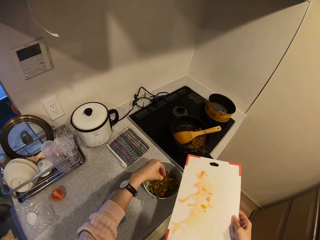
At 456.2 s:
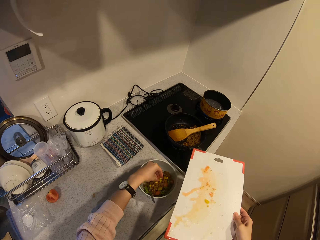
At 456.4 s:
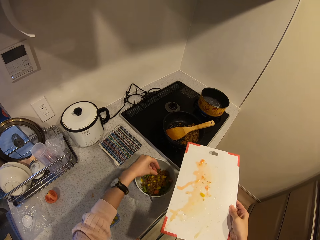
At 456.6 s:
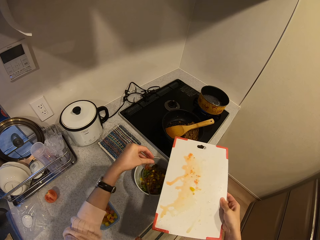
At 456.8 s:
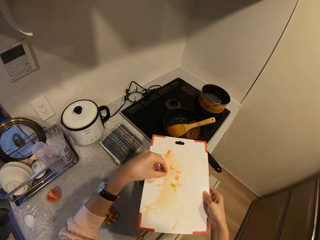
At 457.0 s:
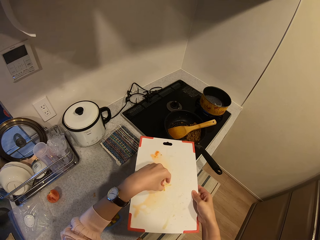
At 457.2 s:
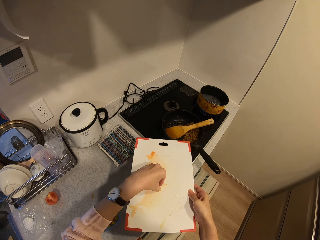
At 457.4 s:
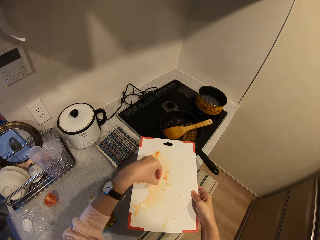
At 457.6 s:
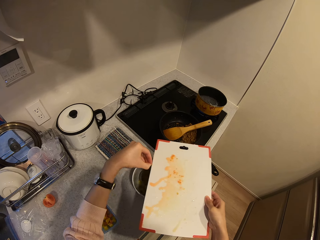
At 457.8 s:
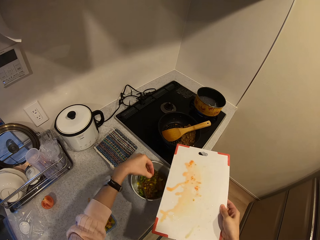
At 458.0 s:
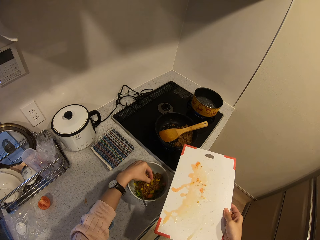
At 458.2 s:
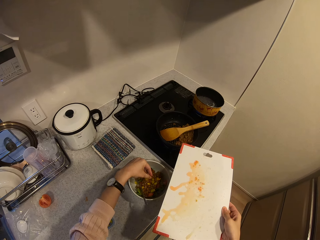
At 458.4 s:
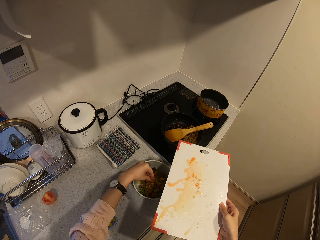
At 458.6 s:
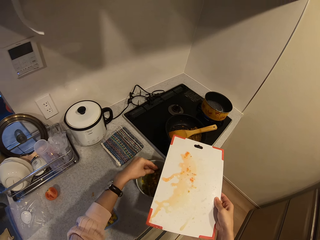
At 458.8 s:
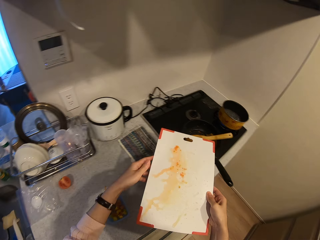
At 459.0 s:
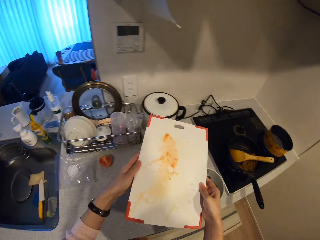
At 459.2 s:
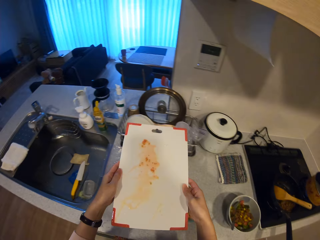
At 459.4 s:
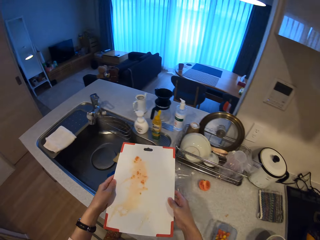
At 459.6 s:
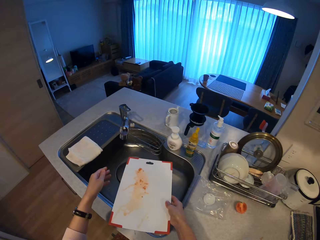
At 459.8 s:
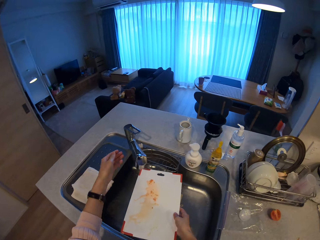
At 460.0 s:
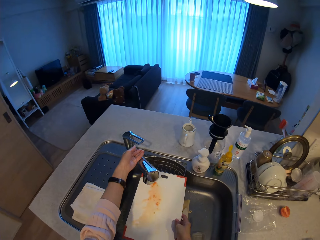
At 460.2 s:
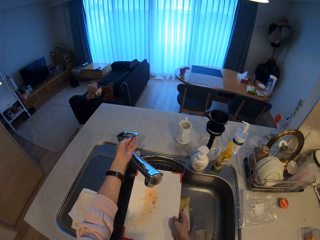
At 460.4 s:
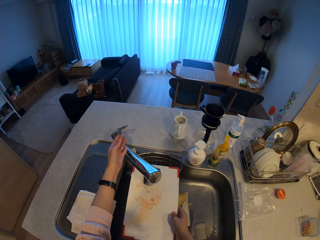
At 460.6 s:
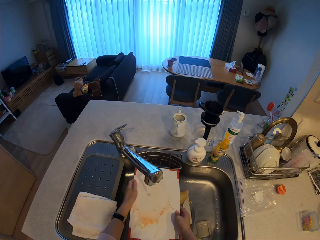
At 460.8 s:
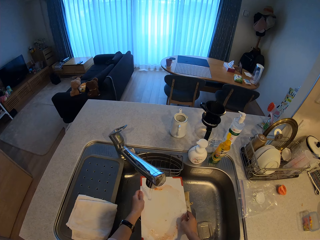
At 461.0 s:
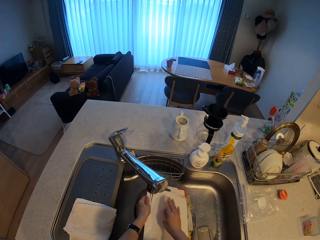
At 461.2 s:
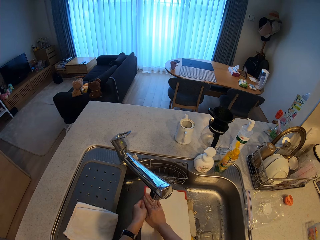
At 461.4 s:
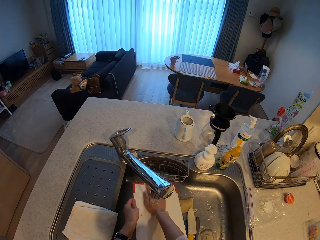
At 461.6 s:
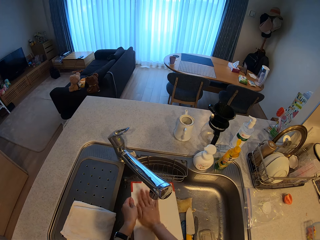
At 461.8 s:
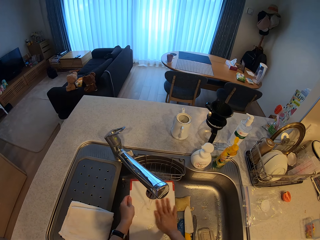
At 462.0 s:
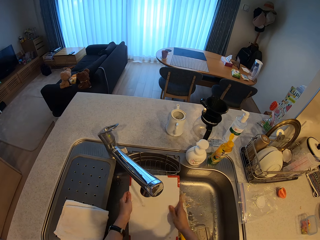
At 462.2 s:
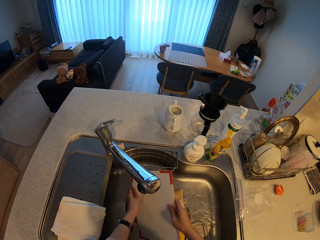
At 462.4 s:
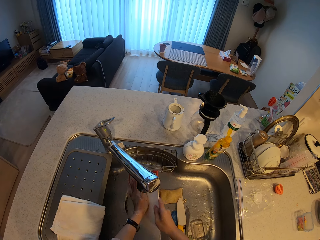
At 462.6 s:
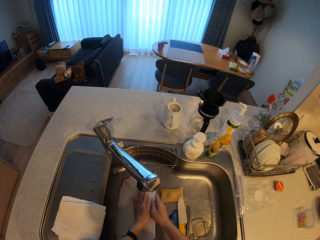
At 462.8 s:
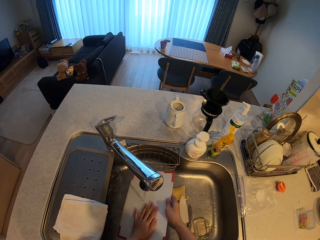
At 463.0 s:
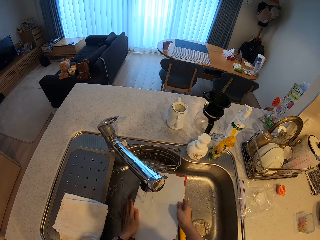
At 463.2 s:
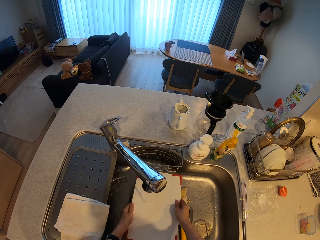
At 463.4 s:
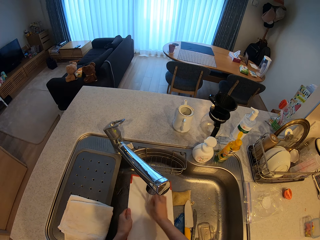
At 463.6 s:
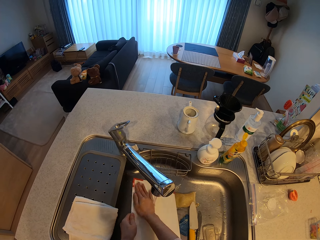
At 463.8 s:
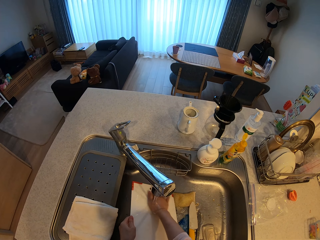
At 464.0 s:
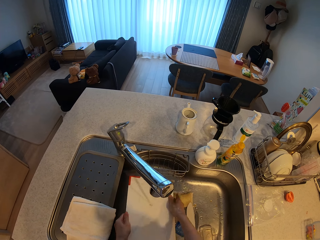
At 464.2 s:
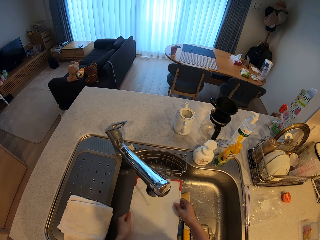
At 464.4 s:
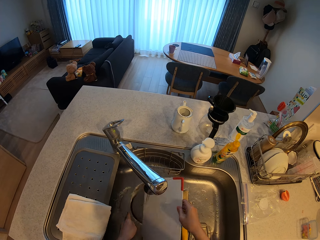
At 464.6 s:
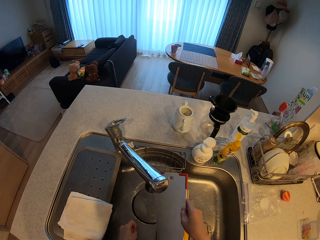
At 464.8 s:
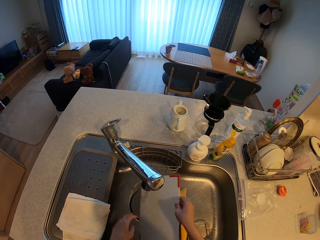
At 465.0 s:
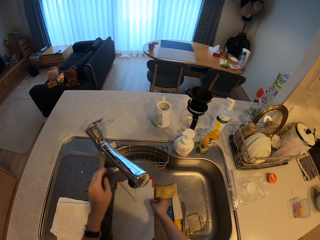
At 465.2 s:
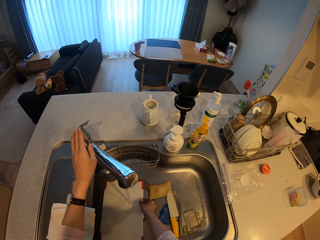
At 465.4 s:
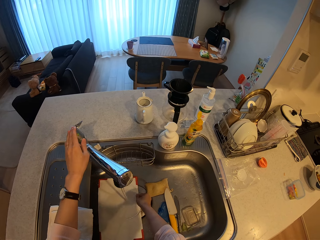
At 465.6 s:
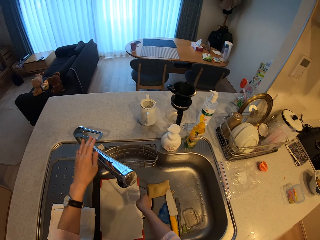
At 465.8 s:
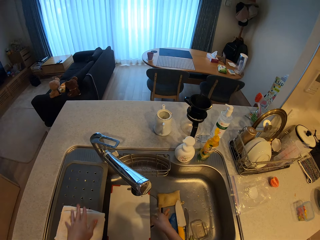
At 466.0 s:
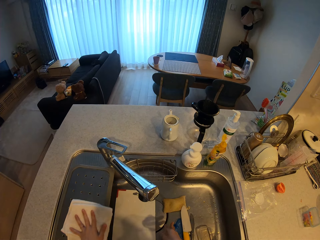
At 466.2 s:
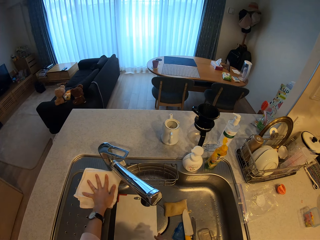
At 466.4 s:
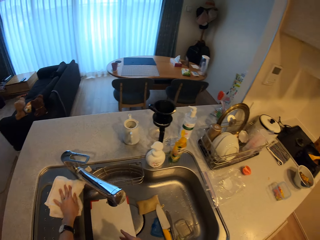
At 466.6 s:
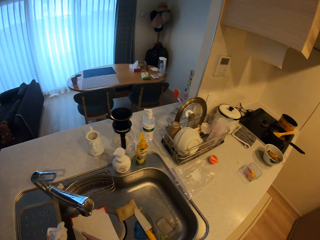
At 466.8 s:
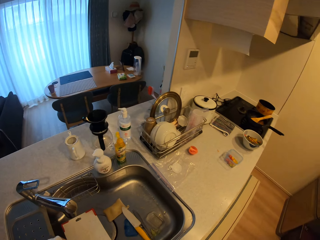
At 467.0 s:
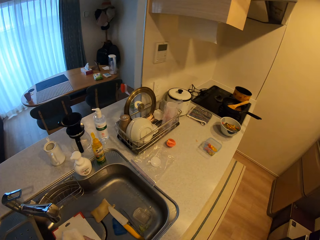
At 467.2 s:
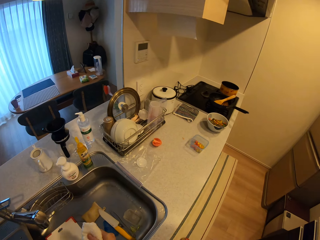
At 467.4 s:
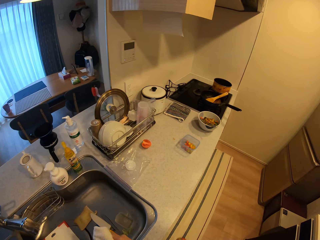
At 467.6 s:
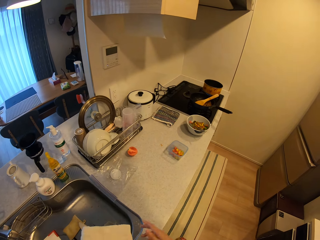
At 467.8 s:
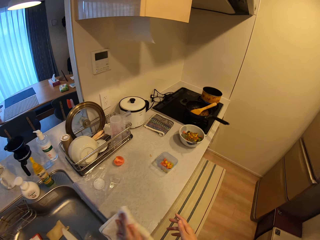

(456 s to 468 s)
The camera wearer puts some chopped yellow pepper from the chopping board into the first plate. They direct the chopping board towards the sink. They turn on the tap and rinse the chopping board. They turn on the tap. They turn off the tap. They wipe the sink with a napkin on the sink.

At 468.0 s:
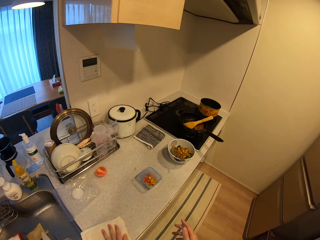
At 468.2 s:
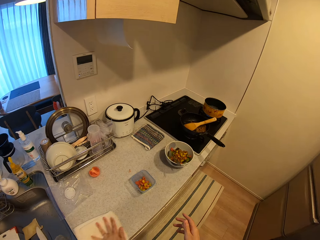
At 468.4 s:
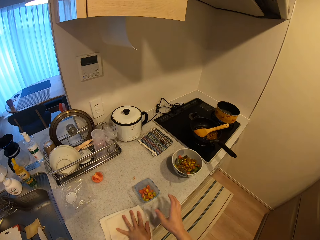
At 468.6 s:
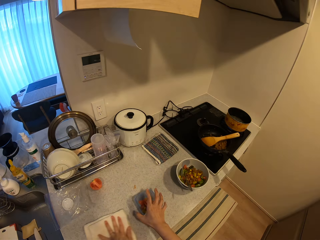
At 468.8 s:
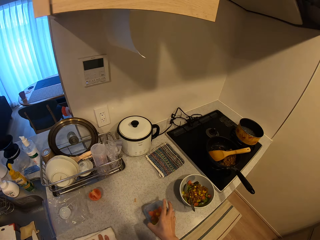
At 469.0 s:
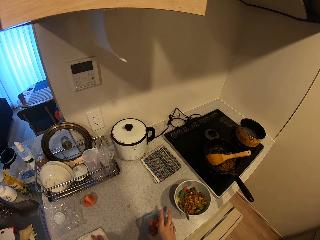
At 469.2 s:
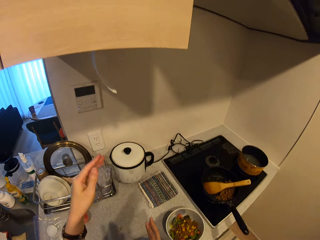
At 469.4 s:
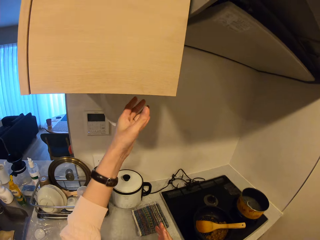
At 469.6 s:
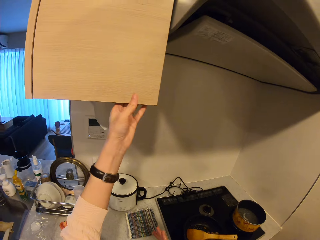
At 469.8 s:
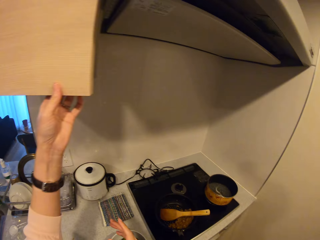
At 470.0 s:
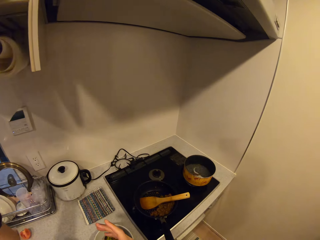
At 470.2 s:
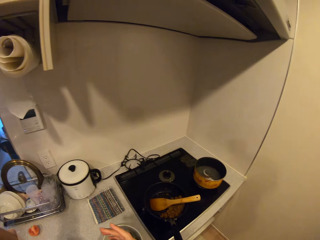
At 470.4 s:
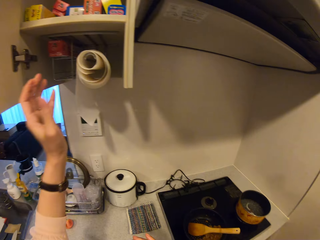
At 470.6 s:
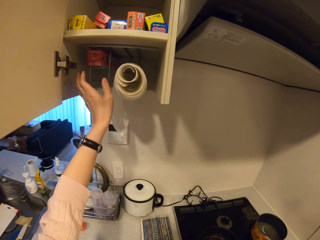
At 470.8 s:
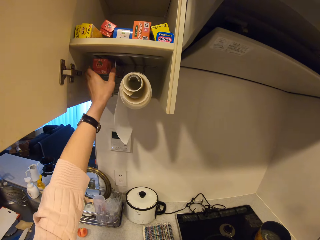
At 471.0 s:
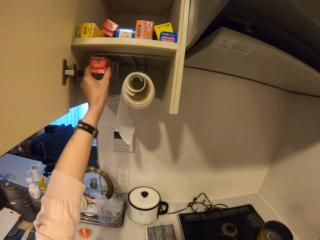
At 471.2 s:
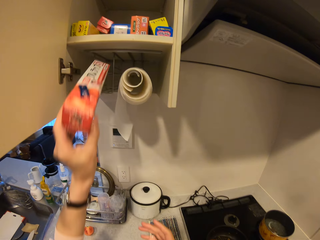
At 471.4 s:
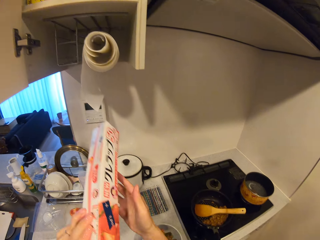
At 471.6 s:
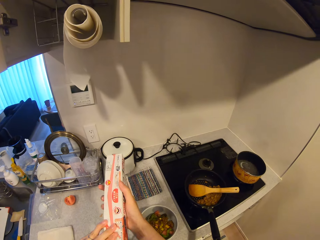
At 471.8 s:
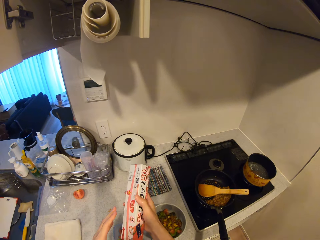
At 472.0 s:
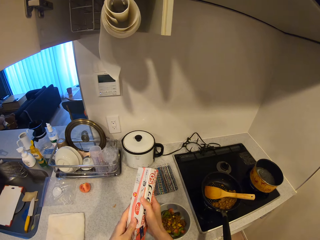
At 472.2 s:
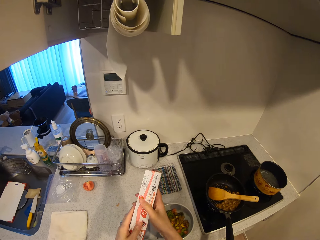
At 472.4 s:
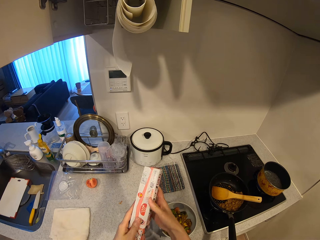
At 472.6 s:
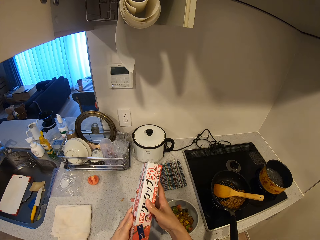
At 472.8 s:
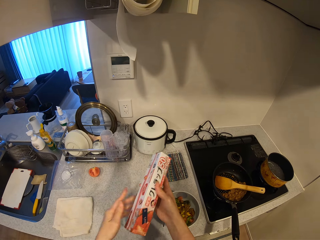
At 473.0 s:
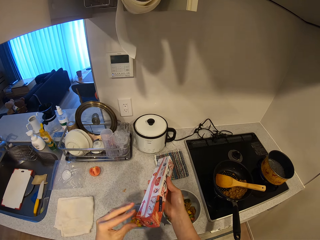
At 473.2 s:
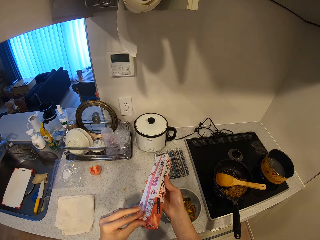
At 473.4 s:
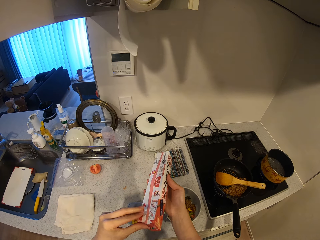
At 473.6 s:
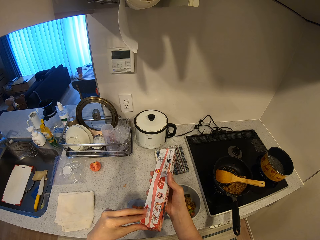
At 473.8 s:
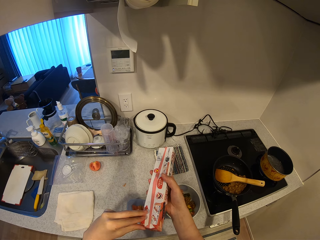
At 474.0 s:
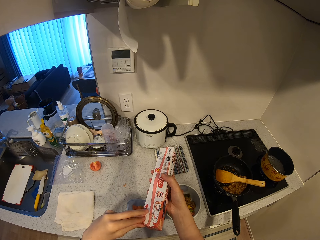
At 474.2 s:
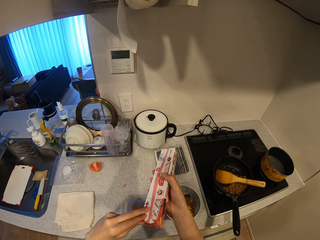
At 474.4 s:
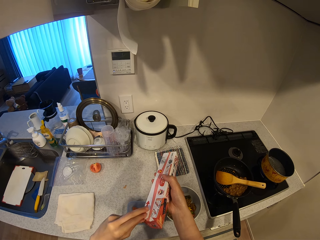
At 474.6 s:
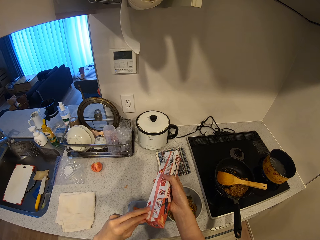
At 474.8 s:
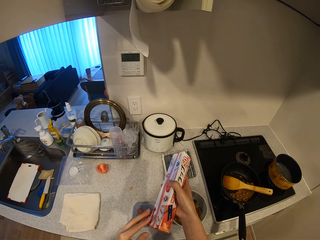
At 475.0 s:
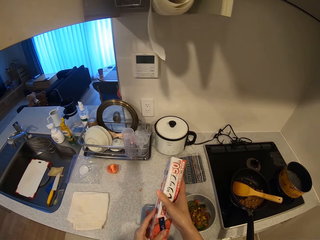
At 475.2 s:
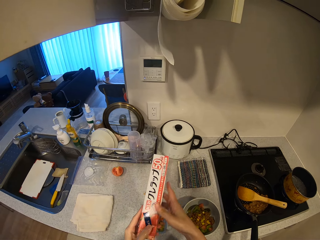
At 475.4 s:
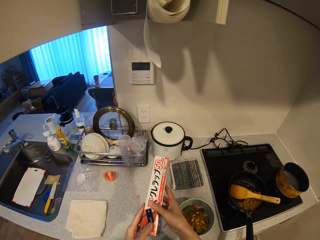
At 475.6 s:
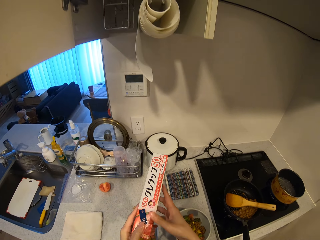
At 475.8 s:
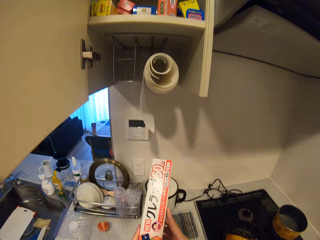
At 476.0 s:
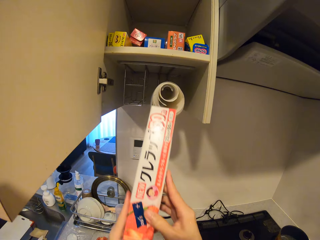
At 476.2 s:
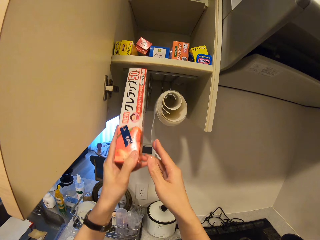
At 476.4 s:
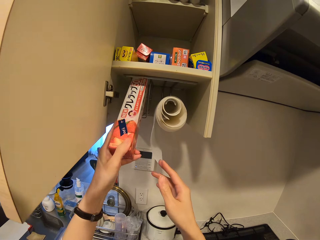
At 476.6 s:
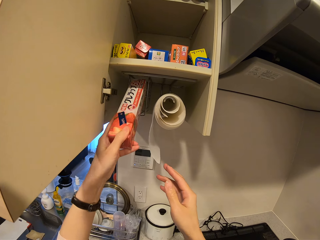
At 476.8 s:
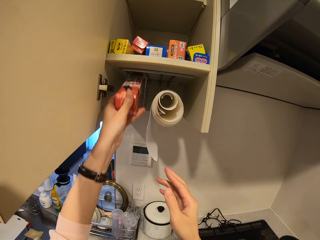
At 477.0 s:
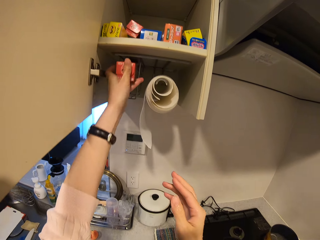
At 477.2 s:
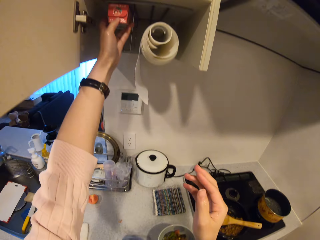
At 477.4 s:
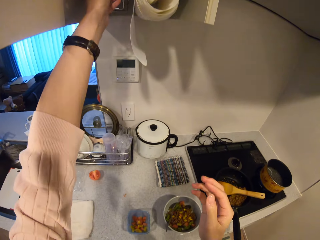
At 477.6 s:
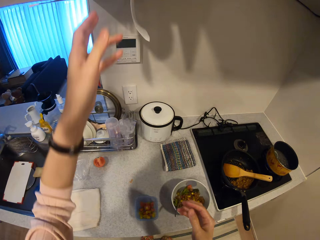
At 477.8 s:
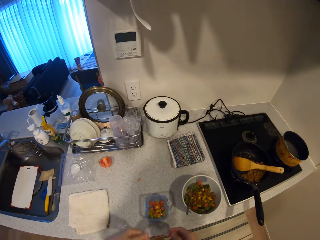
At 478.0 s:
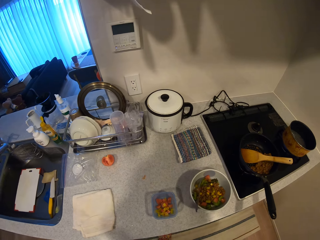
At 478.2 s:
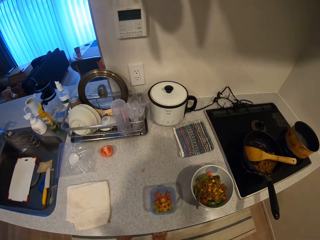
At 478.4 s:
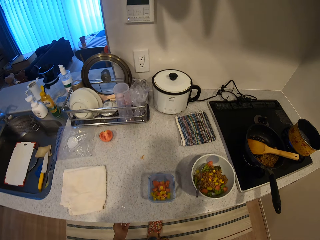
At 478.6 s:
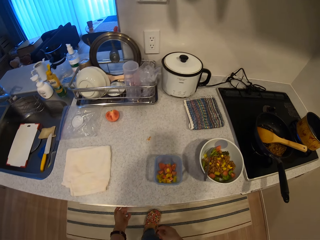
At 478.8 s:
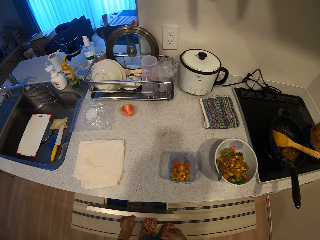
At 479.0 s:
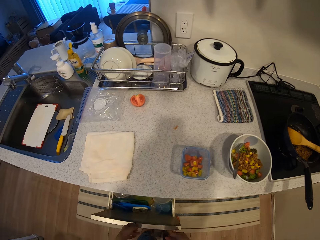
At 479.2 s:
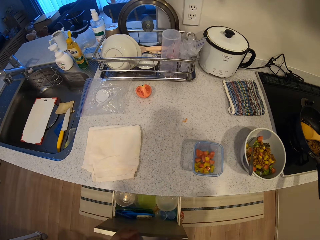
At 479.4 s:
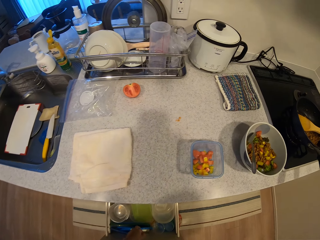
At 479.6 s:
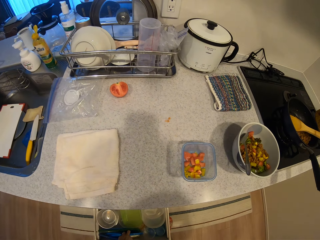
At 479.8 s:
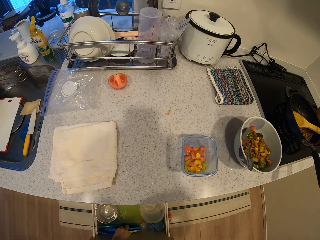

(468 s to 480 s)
The camera wearer turns the cleaning cloth. They wipe the slab with the napkin. They move the plate with chopped tomatoes. They open a wall cabinet. They pick up a pack of foil from the wall cabinet. They inspect the object in the hands. They try opening the pack of foil. They return the pack of foil into the wall cabinet. They open the counter drawer.
